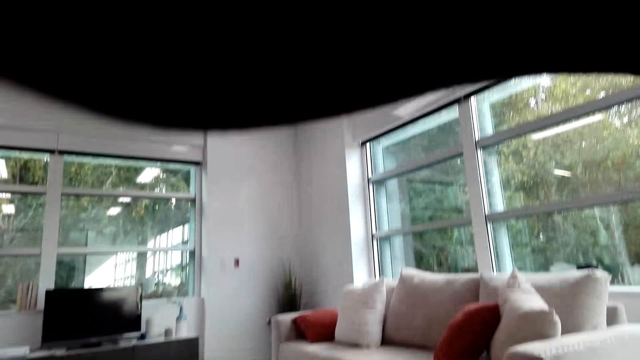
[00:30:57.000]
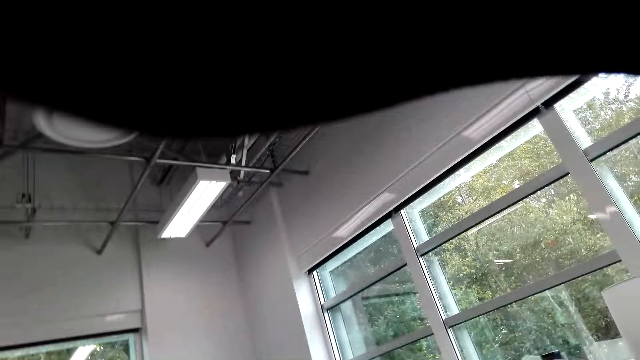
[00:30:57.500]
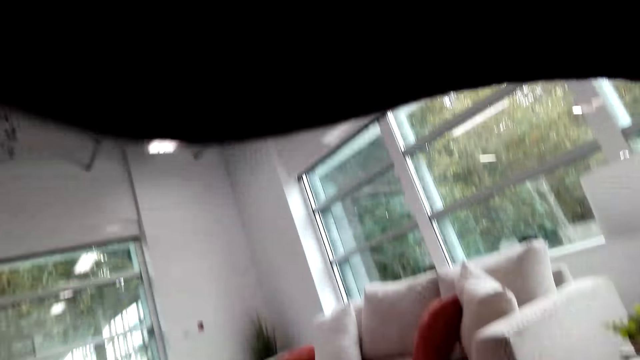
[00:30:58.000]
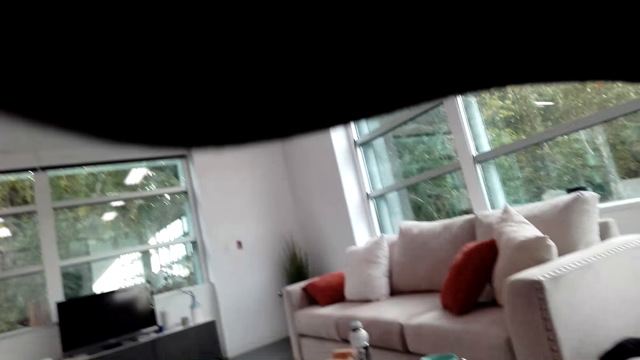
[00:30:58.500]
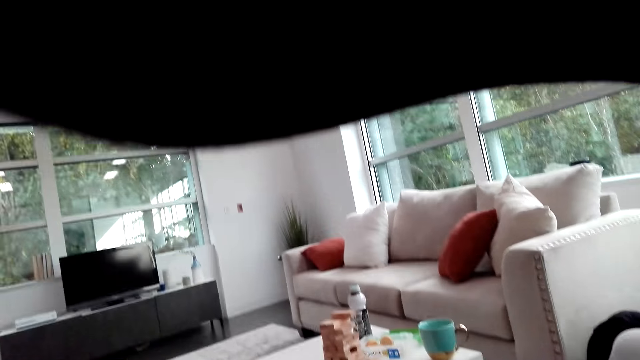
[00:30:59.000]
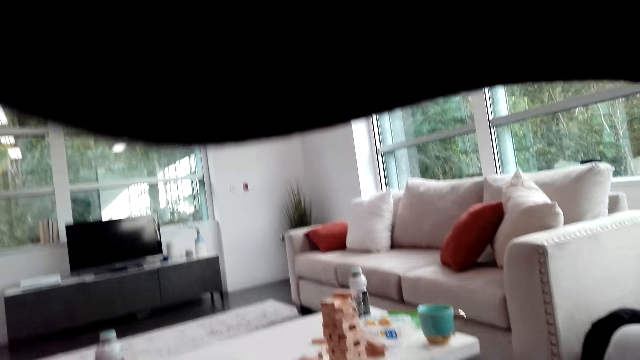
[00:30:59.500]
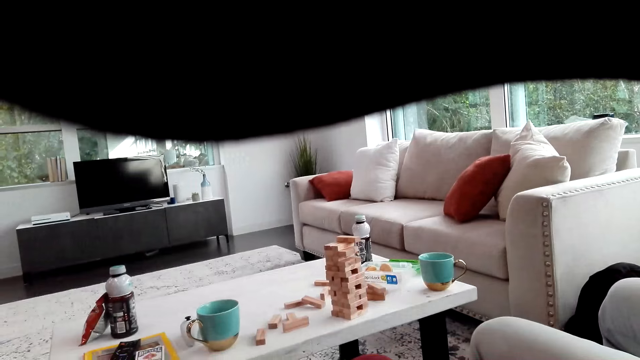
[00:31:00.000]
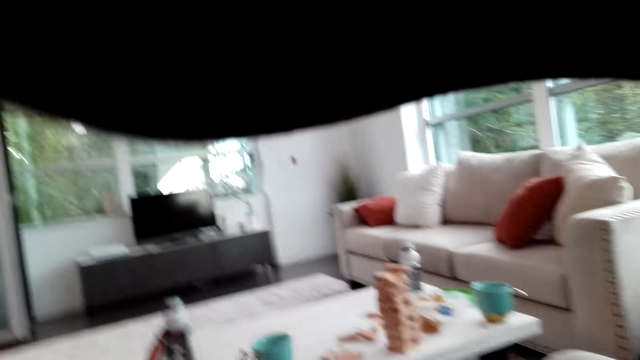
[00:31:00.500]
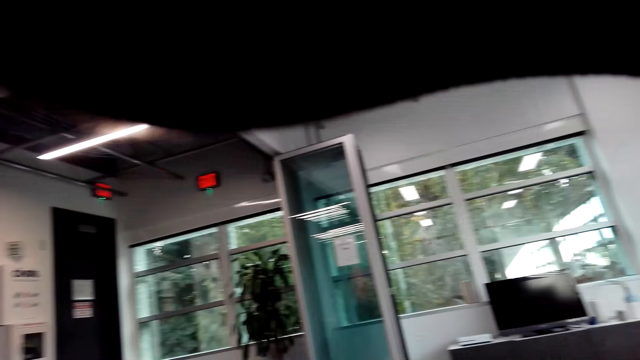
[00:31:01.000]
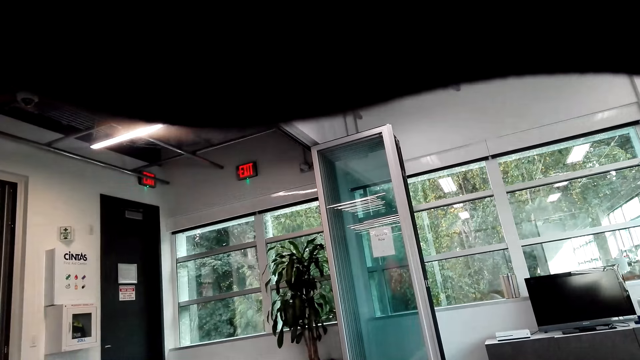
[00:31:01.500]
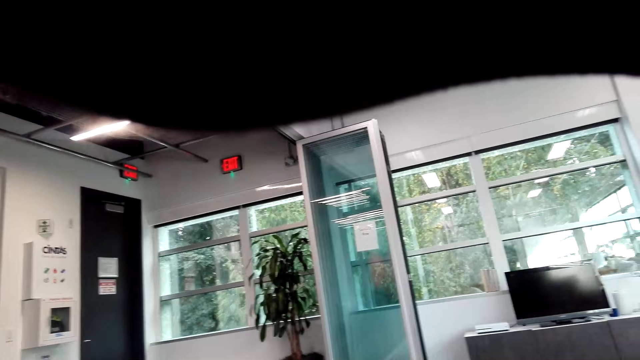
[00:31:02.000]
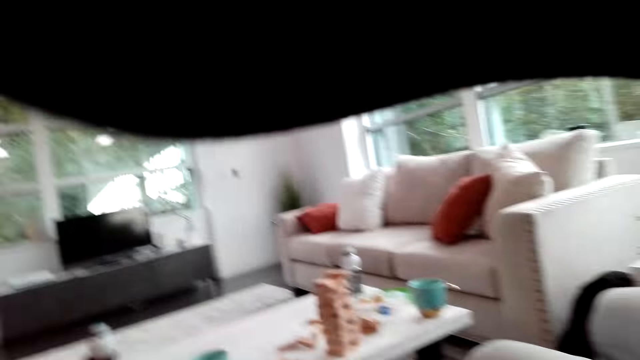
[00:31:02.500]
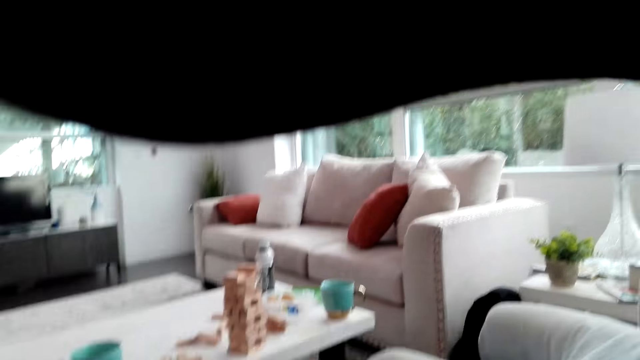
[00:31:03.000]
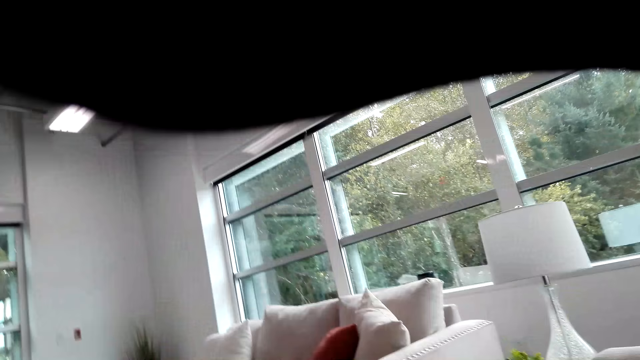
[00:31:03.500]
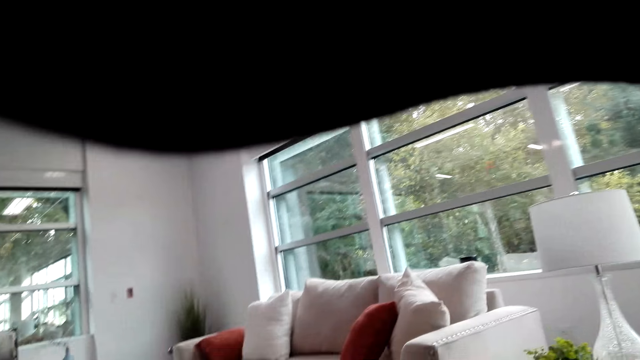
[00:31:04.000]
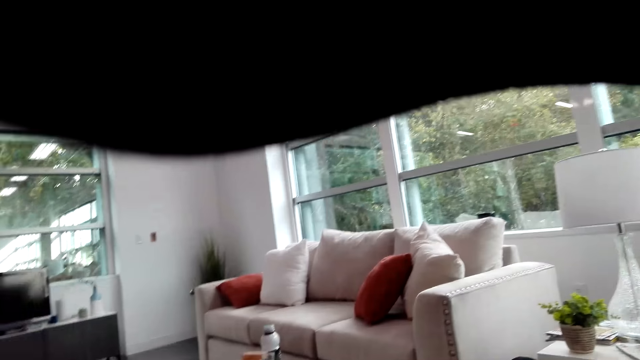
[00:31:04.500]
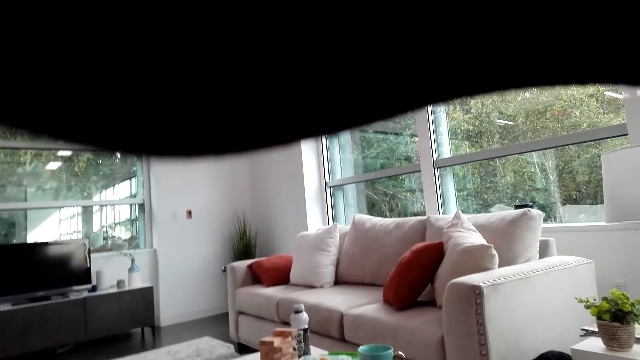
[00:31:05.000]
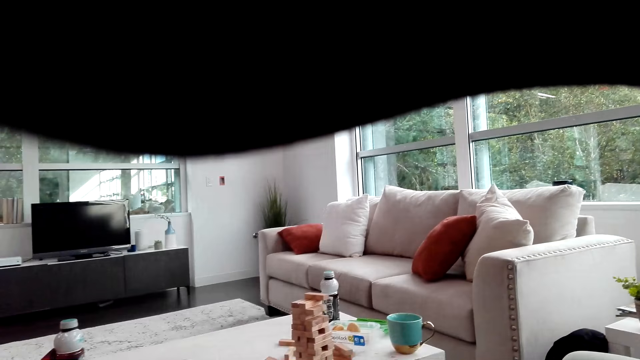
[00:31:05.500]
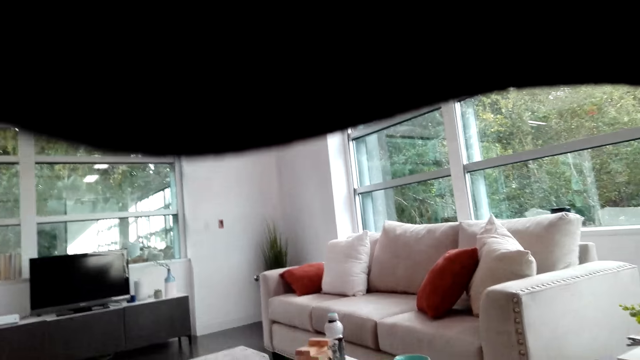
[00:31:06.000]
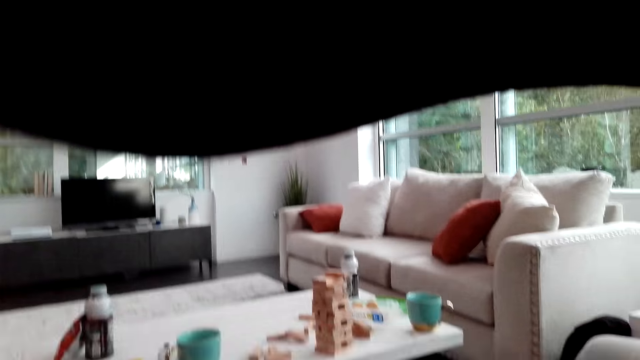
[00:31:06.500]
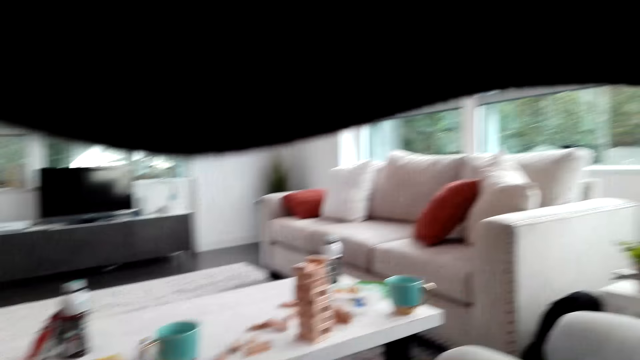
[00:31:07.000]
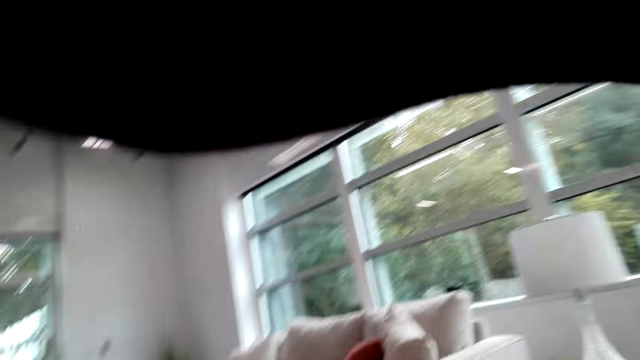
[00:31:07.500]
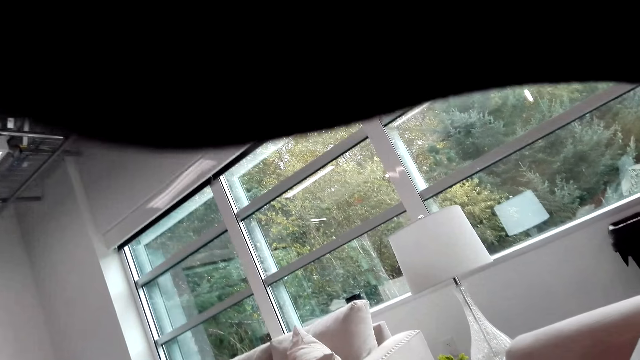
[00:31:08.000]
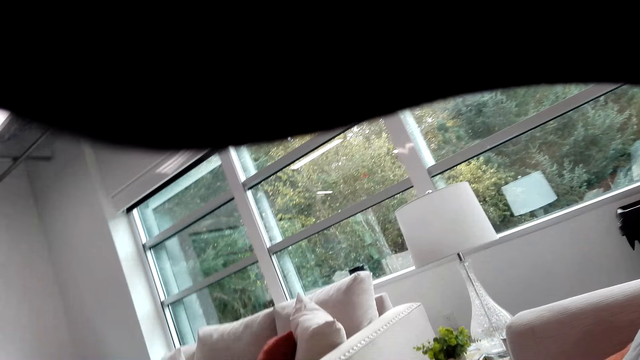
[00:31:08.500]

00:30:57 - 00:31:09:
The camera wearer looks around the room.

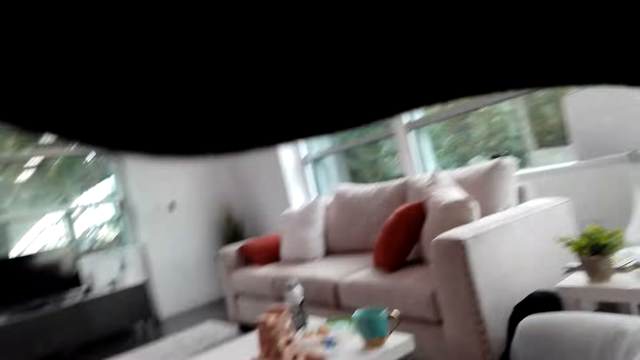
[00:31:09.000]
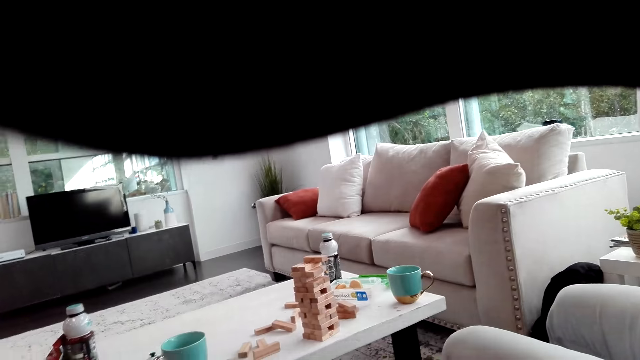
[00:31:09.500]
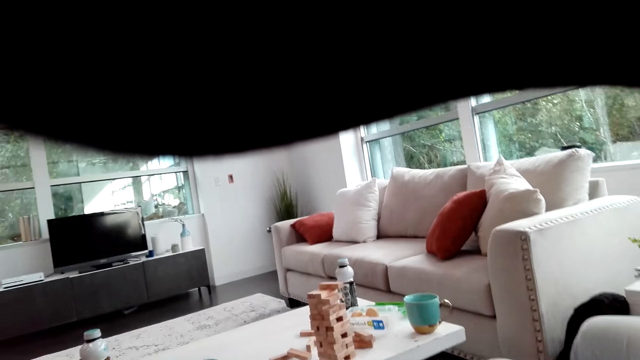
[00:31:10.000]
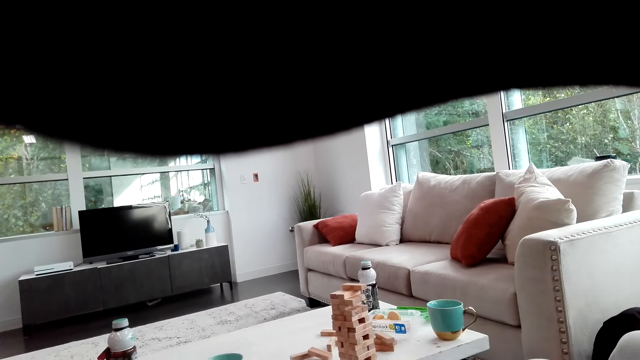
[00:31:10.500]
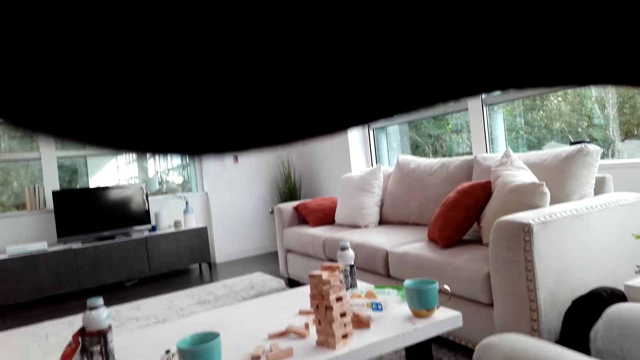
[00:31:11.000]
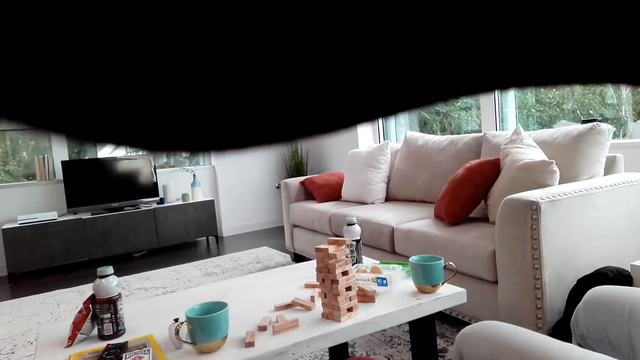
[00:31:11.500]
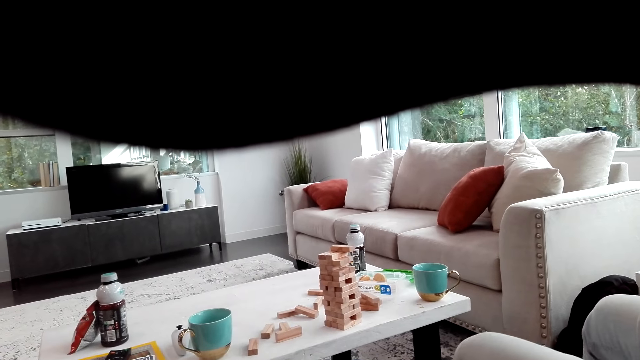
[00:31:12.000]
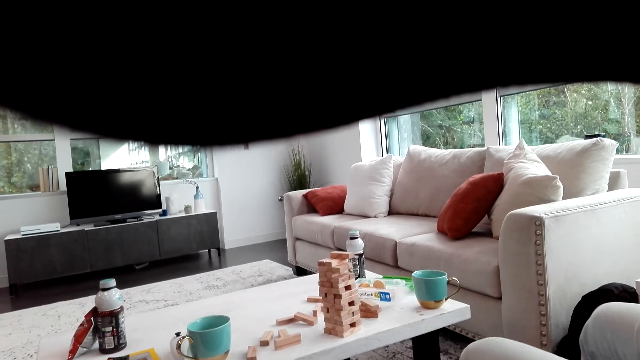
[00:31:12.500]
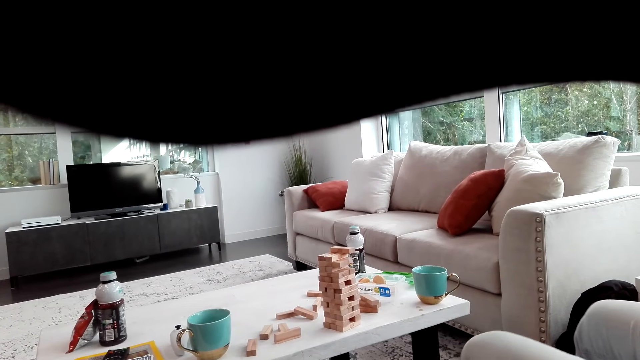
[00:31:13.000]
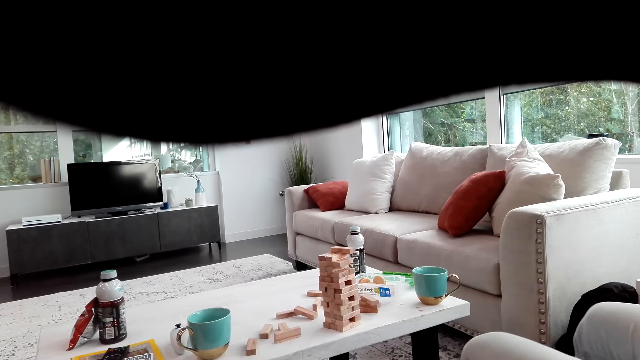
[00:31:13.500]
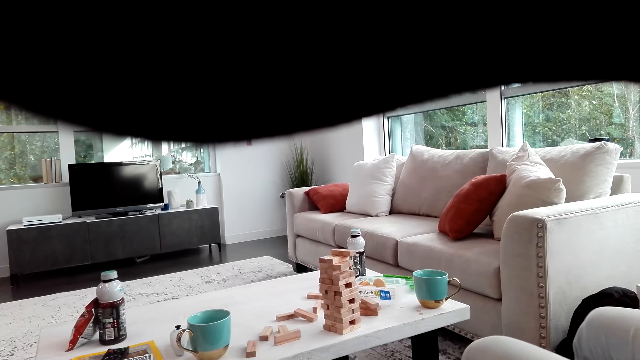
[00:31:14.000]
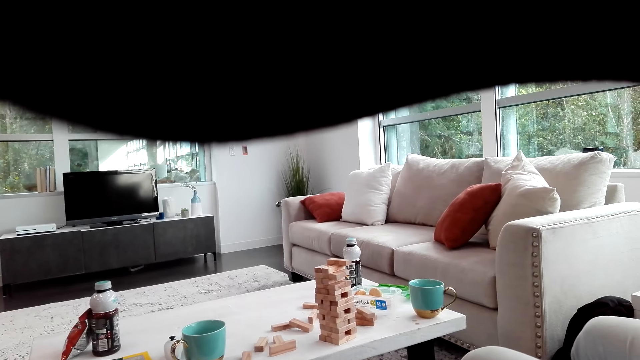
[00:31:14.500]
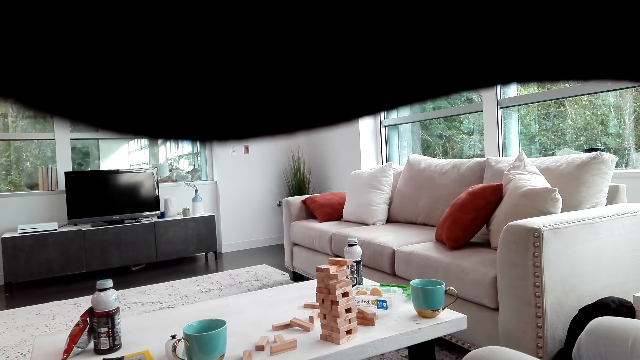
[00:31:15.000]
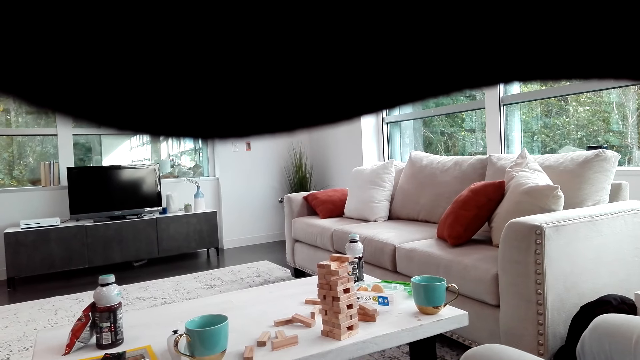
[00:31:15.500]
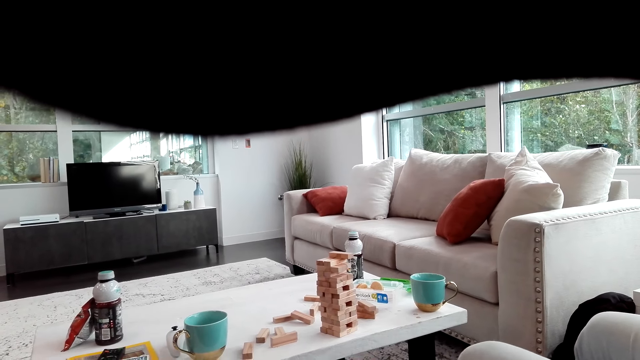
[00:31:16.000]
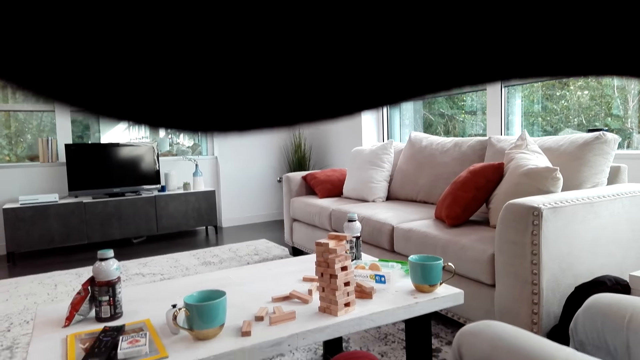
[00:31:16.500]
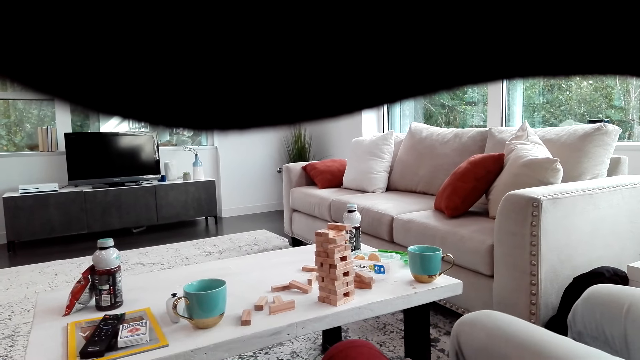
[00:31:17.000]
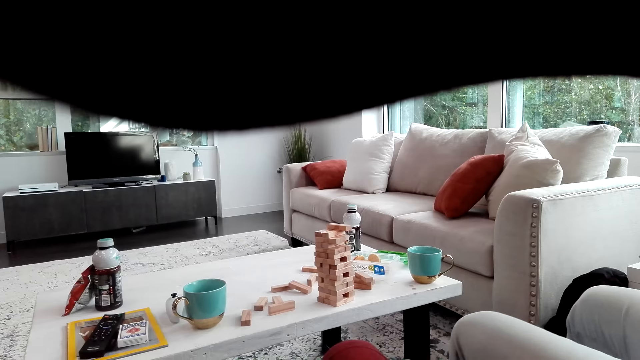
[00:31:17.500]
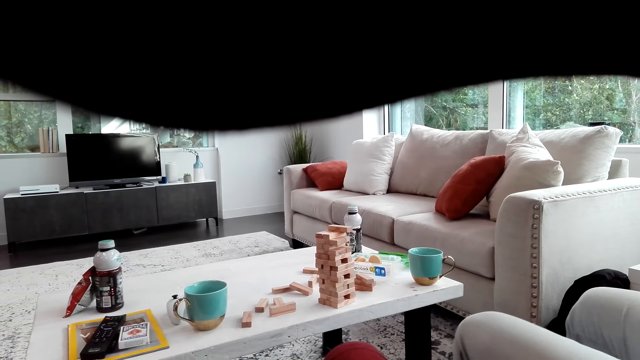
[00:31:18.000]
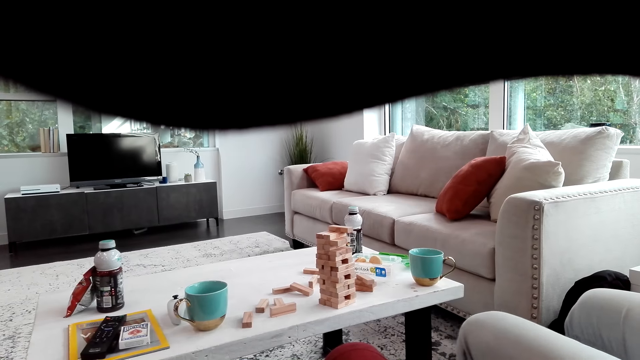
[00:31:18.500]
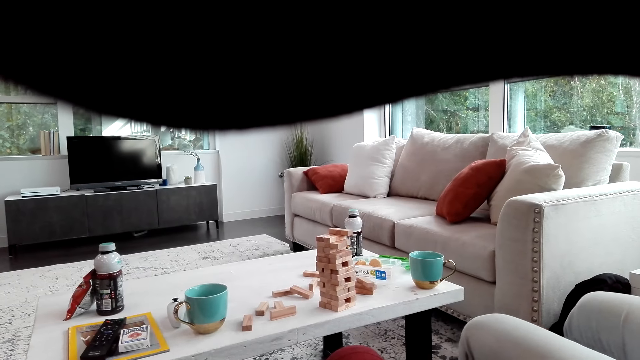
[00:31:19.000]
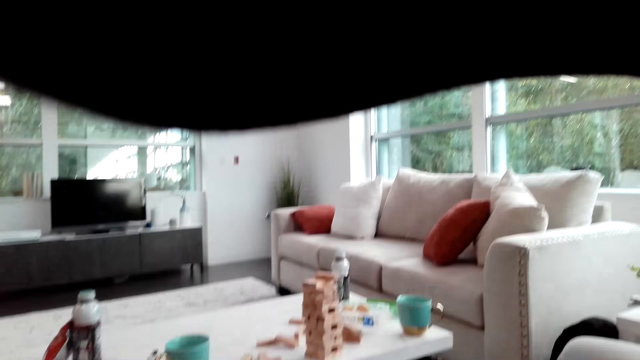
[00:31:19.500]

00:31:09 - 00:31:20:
A man shakes his legs.
